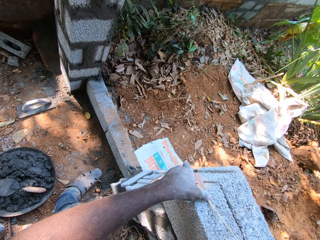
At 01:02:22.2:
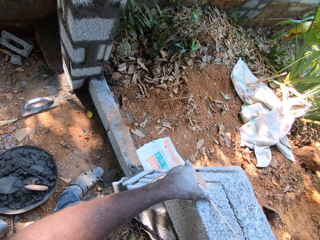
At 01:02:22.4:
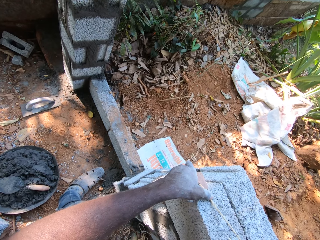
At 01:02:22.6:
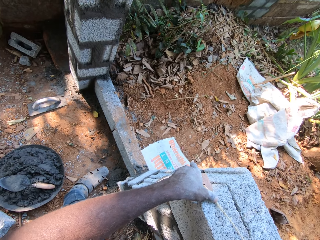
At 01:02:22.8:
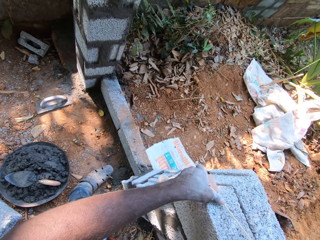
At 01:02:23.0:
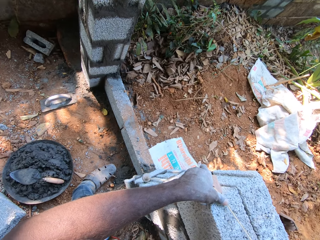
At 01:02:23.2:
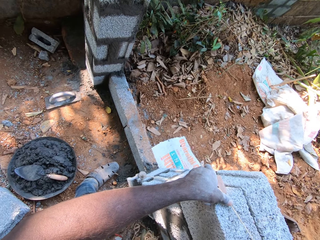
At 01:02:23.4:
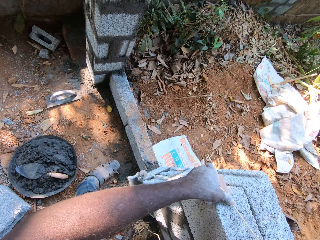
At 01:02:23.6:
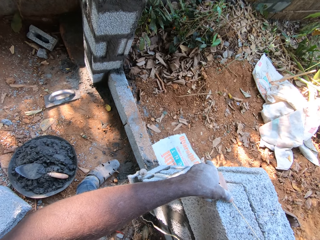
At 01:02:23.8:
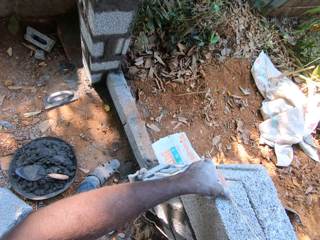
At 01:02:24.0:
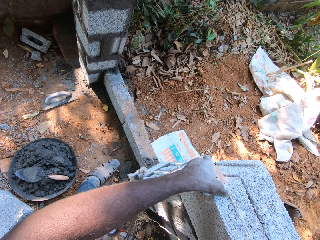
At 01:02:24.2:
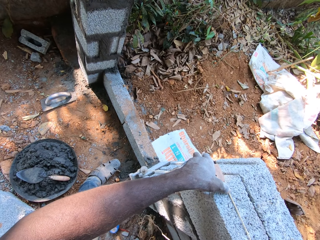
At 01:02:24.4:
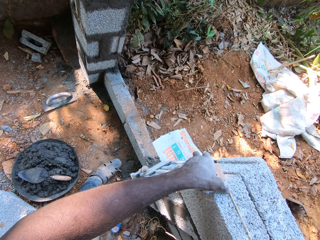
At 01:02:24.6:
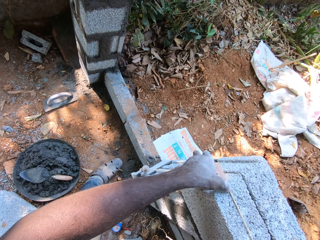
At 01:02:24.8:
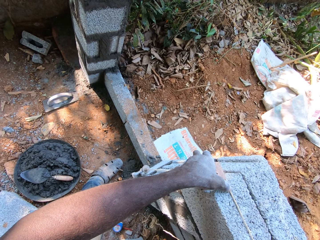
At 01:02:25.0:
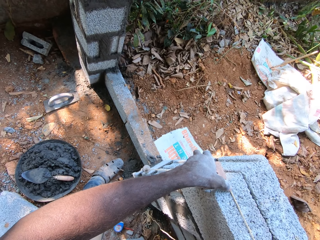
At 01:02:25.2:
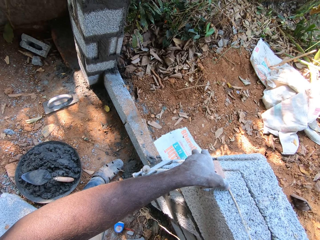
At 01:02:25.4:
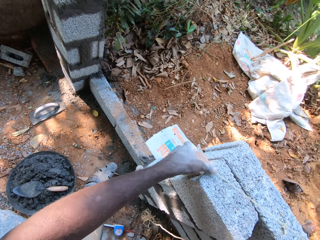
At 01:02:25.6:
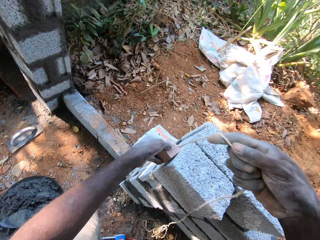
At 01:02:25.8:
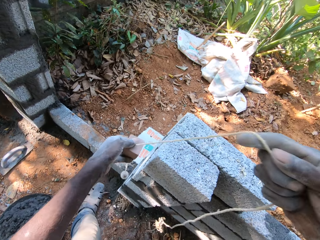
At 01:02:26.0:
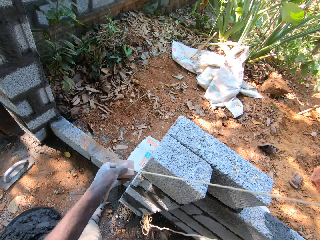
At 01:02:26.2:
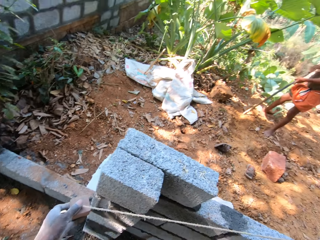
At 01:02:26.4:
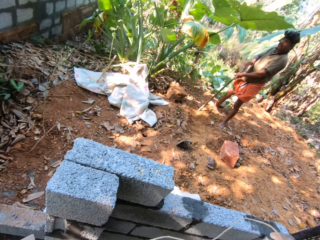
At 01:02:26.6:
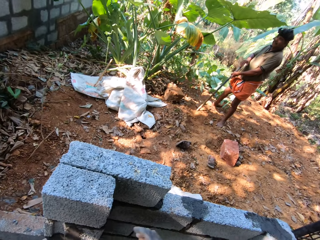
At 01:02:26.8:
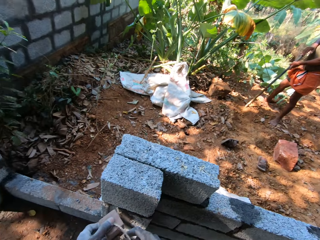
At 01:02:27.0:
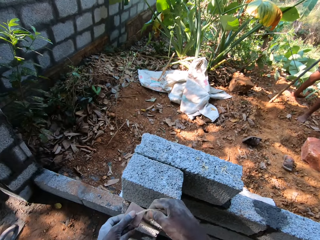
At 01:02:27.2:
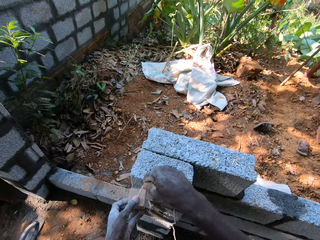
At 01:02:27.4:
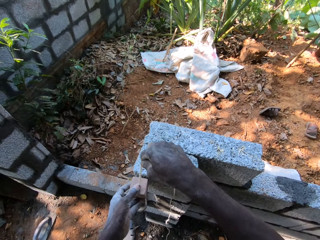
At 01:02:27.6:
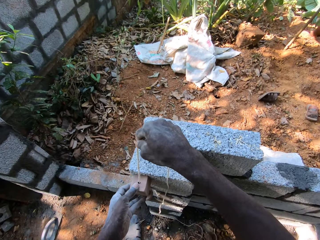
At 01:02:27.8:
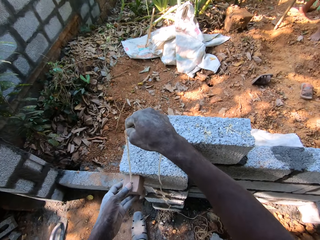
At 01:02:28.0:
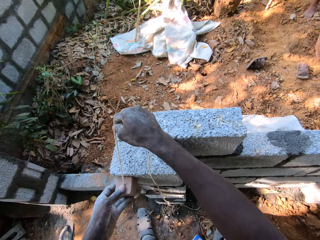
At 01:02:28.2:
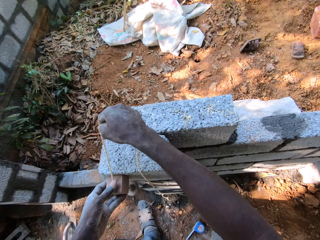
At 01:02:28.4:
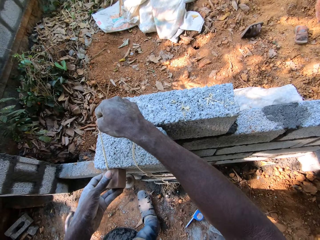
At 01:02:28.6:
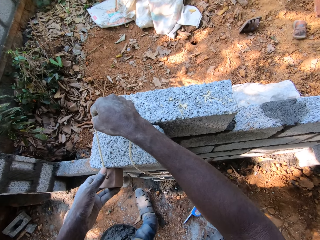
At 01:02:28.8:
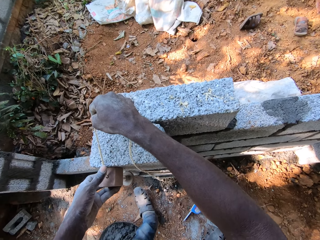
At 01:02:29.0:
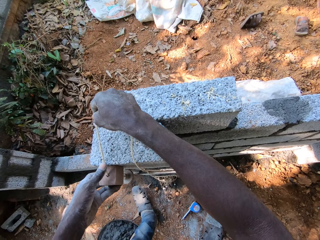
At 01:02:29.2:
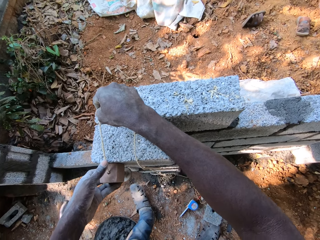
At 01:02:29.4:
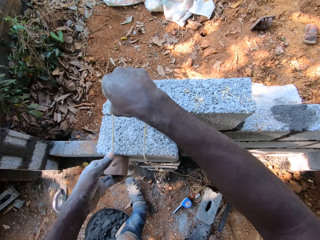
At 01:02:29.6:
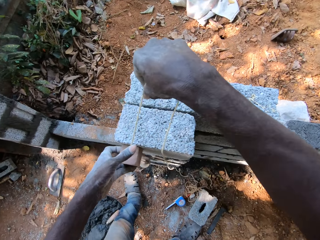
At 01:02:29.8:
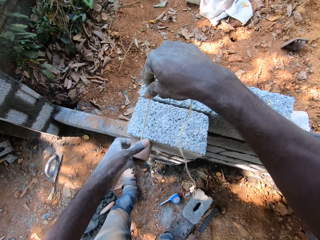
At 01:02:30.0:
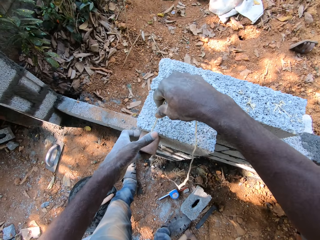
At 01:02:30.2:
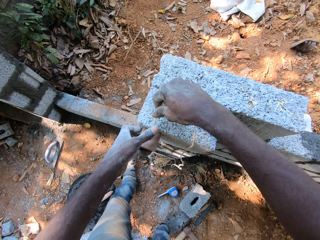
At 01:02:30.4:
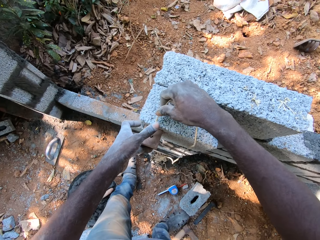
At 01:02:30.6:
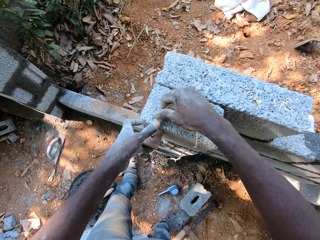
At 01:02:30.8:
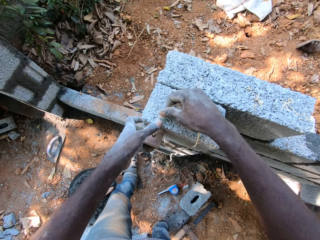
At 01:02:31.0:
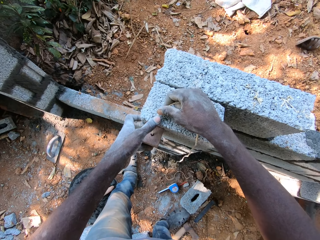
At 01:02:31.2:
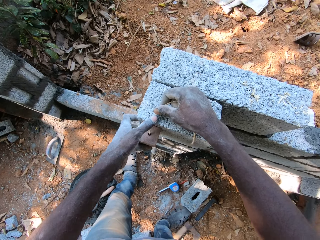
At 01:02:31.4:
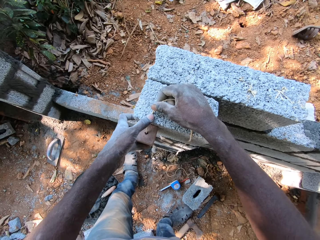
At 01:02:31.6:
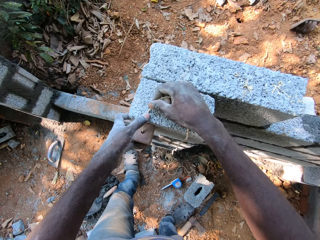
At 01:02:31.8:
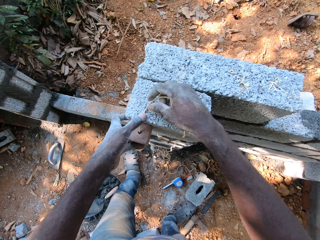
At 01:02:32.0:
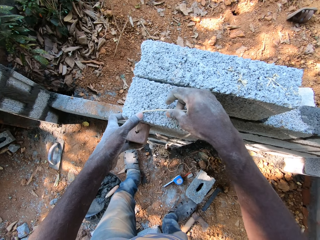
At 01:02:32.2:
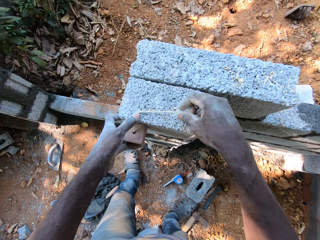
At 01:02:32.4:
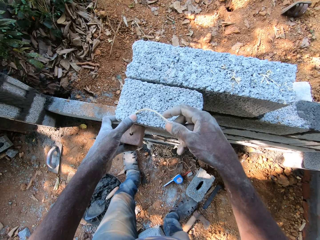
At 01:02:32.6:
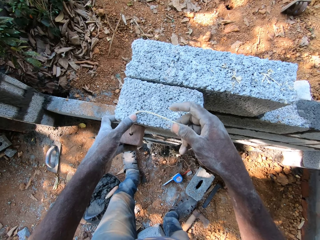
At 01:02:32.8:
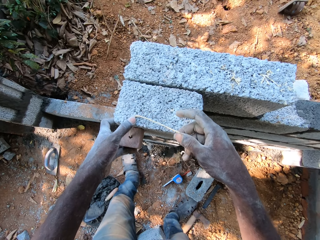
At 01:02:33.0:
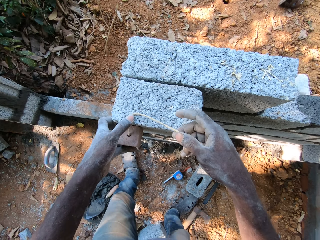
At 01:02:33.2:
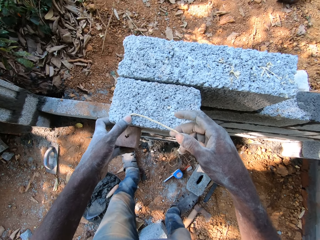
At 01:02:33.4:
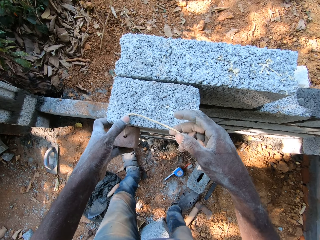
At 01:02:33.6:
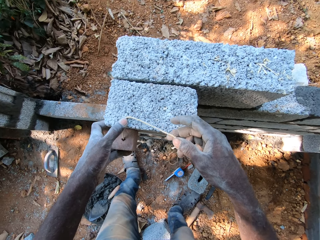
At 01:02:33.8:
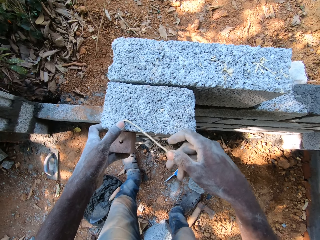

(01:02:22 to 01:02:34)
The camera wearer talks to someone. The man holds the hoe on the ground with both hands. The camera wearer holds the rope on the block with both hands.

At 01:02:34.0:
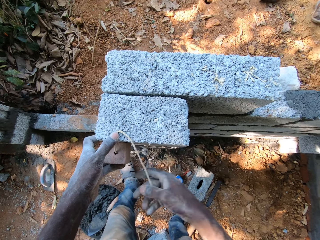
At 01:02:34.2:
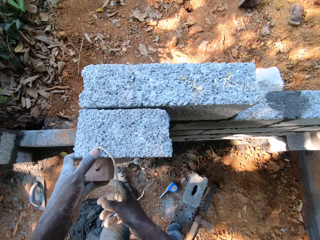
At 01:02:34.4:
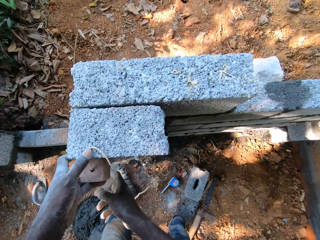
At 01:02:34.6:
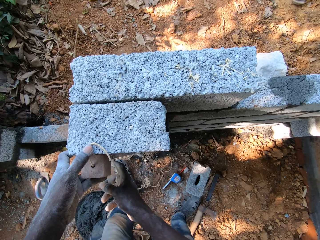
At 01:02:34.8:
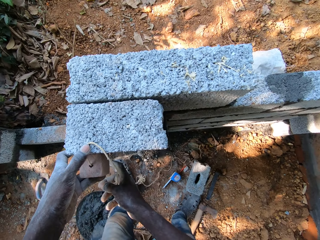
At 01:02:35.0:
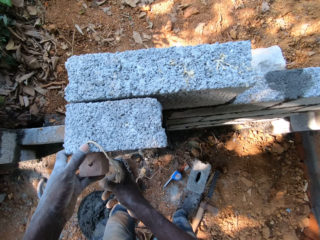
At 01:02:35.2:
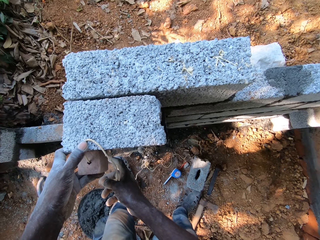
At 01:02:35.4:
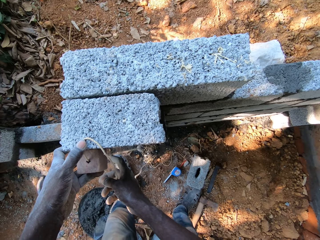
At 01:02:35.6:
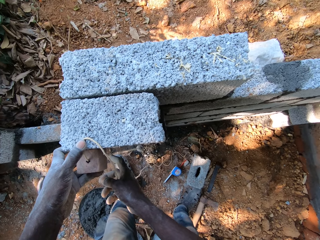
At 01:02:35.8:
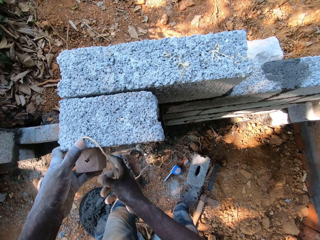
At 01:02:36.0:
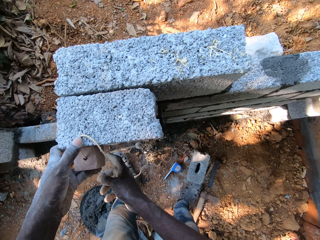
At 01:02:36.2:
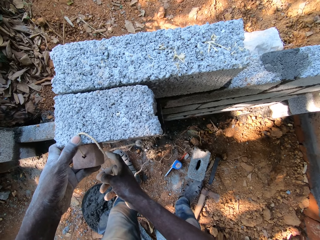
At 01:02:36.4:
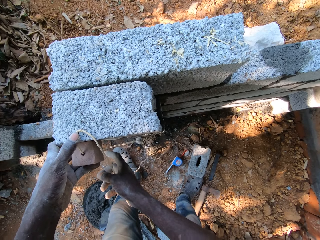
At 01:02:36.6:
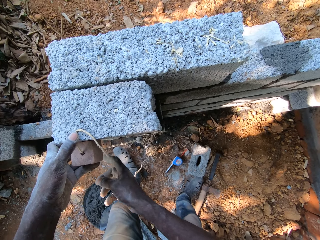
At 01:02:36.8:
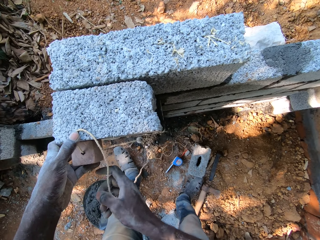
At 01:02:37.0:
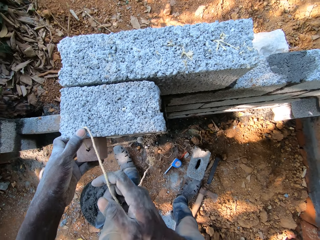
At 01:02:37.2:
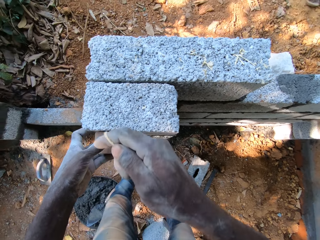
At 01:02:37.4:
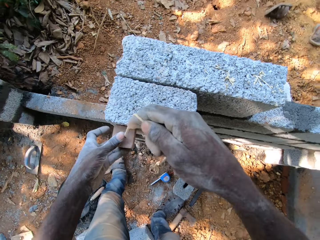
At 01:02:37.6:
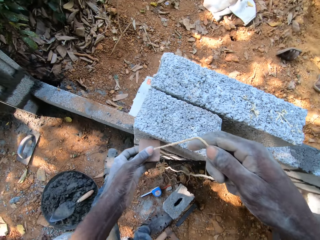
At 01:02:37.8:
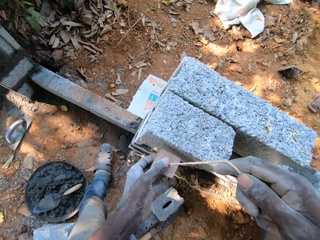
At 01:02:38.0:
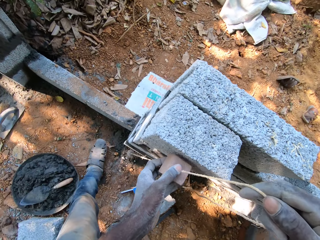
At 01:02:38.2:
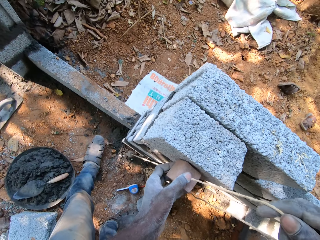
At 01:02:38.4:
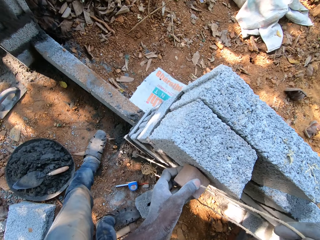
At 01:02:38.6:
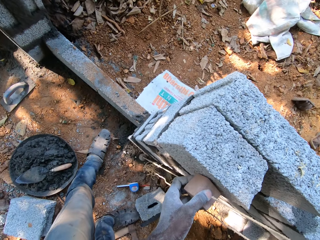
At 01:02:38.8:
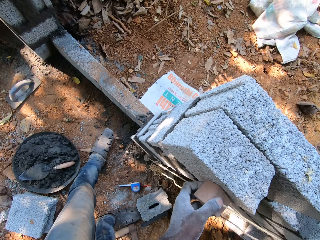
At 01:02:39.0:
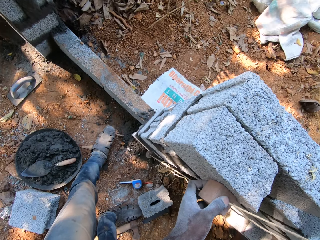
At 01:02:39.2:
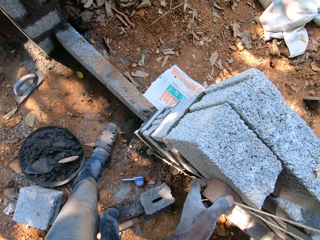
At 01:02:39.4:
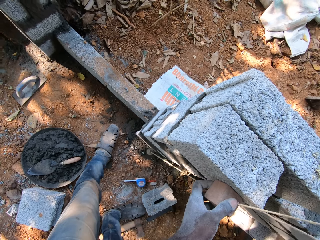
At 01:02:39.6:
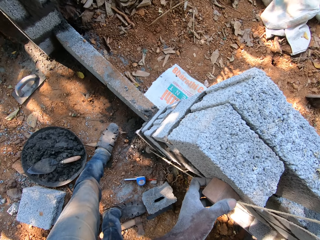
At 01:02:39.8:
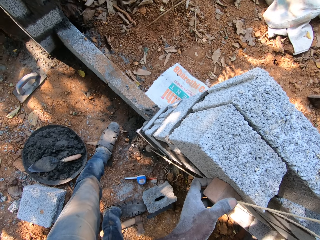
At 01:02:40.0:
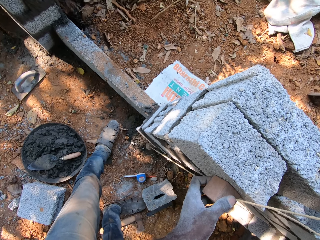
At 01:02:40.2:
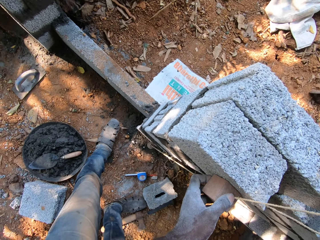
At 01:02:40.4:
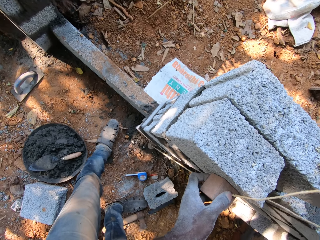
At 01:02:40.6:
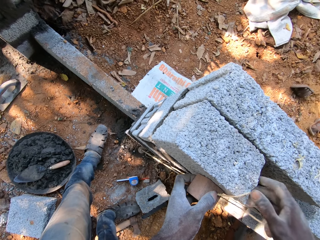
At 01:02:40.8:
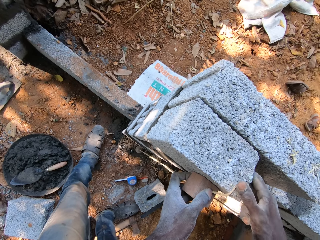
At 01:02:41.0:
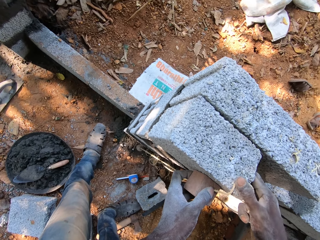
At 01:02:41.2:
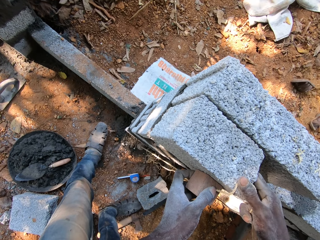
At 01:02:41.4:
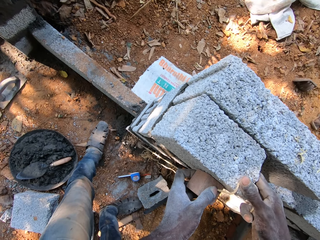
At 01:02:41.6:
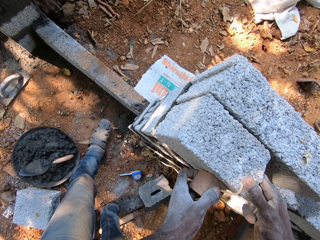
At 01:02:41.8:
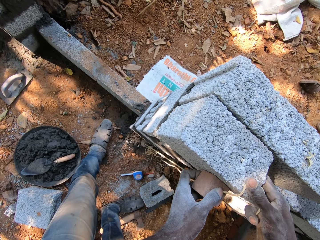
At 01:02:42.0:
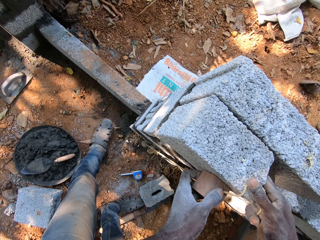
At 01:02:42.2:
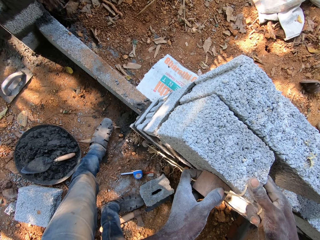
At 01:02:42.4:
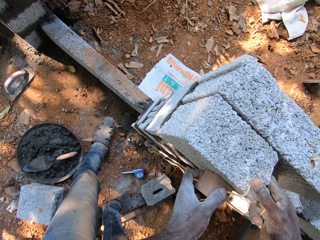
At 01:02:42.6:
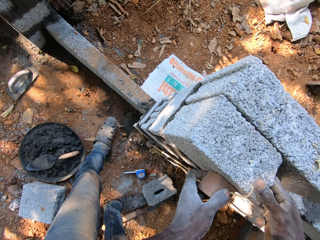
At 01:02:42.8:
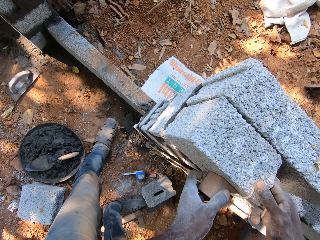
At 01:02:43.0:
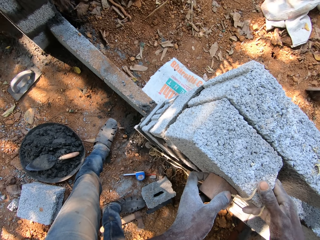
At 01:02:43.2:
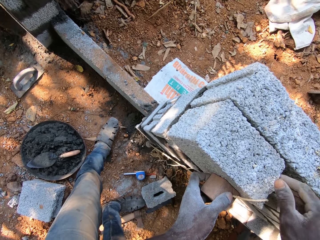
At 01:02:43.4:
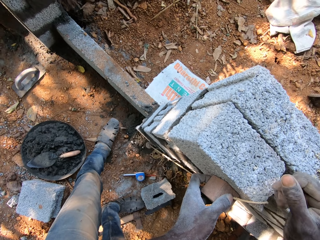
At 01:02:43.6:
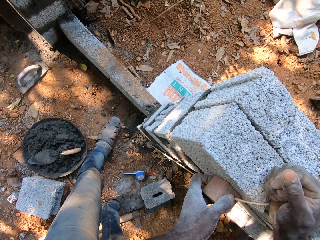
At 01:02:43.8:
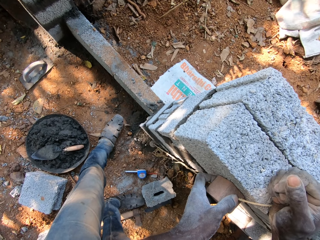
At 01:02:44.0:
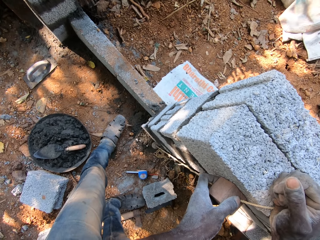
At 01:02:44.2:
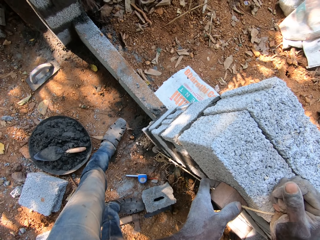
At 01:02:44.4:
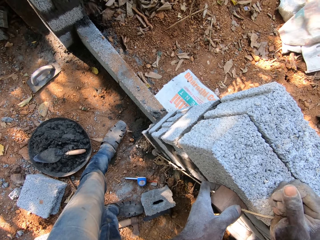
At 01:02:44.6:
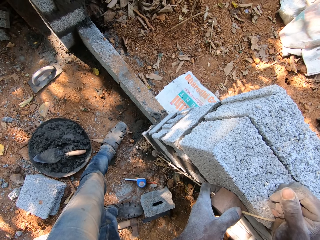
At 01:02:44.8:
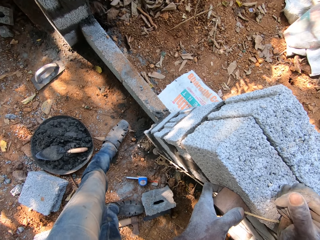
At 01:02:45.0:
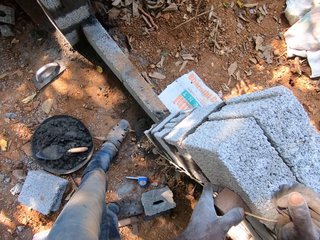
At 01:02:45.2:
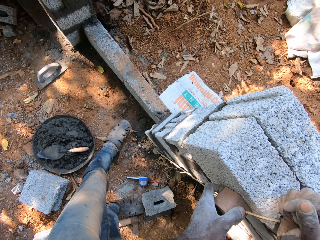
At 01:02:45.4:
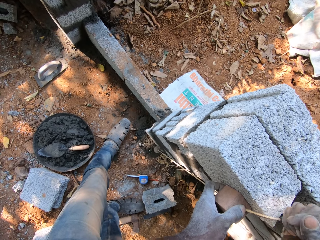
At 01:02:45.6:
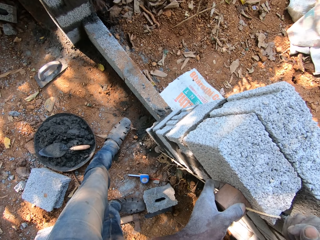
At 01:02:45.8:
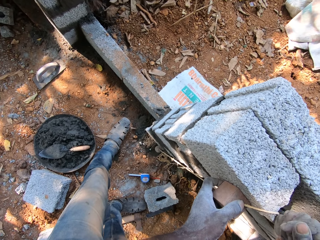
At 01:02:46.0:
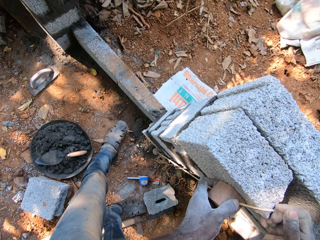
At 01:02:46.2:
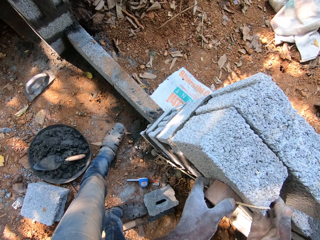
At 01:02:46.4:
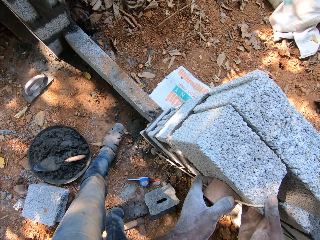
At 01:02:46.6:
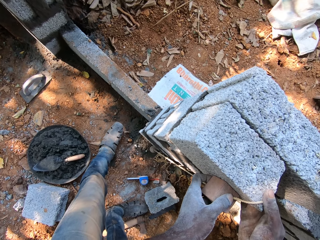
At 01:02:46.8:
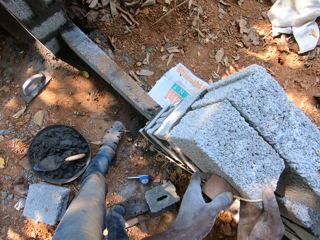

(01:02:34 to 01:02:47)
The camera wearer holds the rope on the block with both hands.
